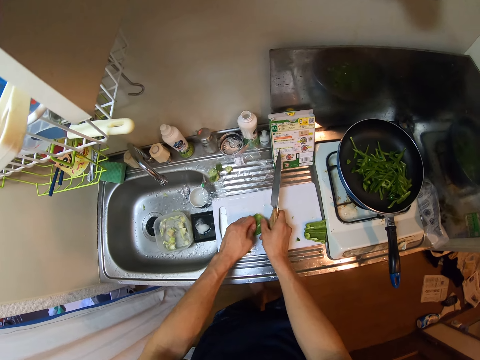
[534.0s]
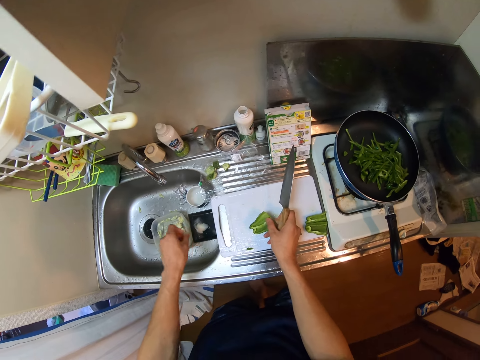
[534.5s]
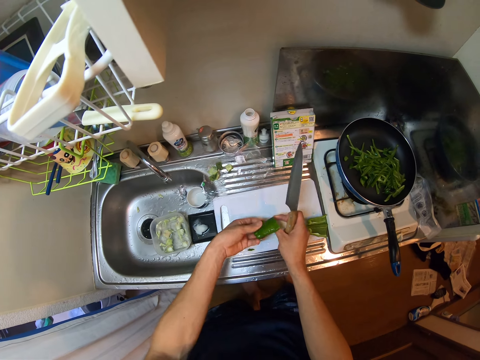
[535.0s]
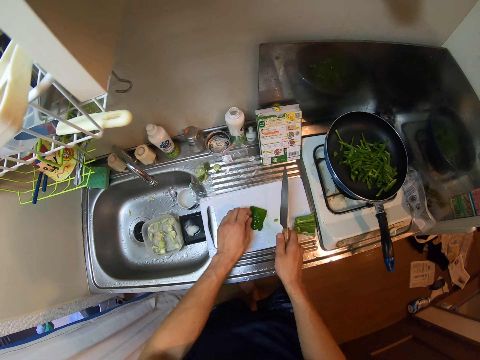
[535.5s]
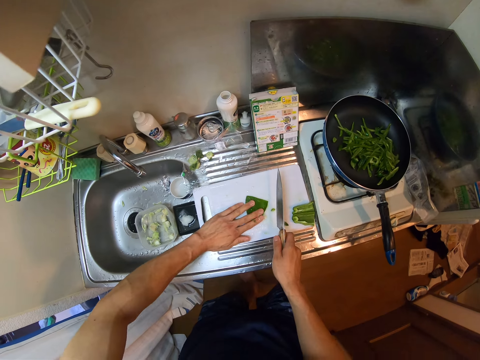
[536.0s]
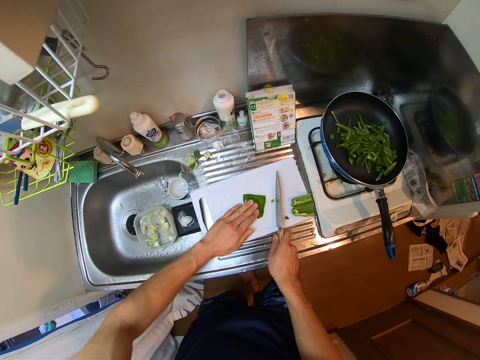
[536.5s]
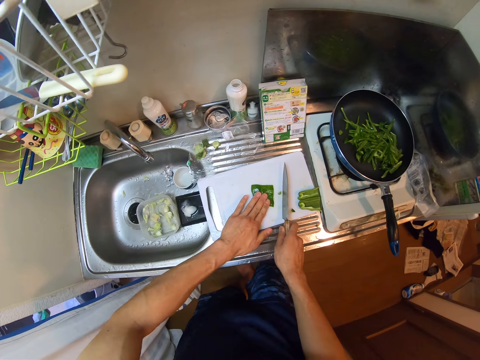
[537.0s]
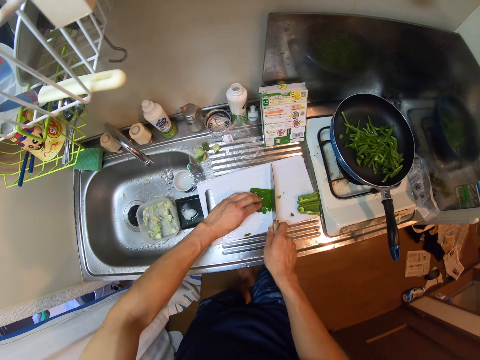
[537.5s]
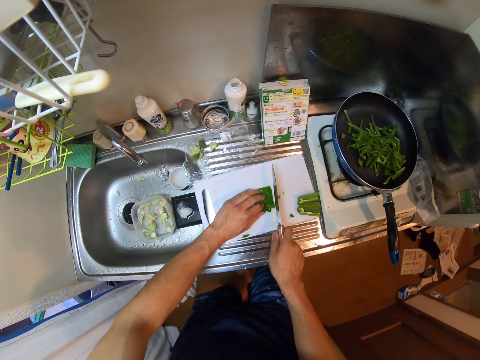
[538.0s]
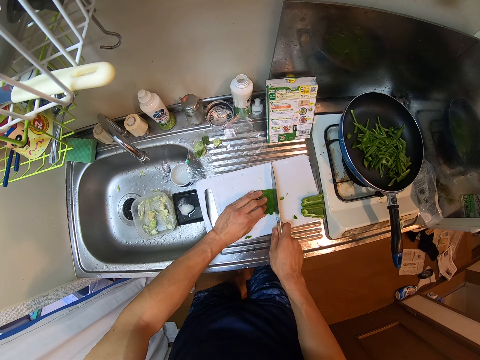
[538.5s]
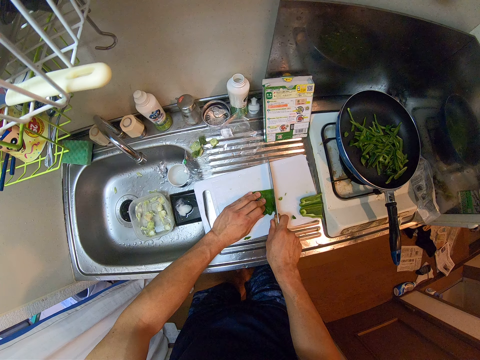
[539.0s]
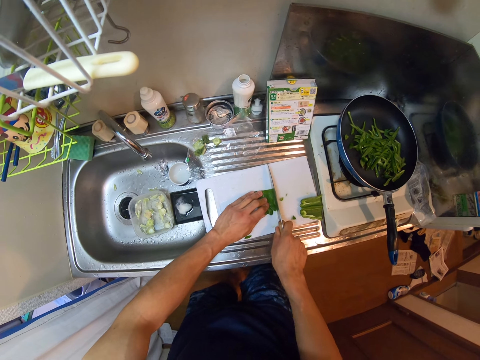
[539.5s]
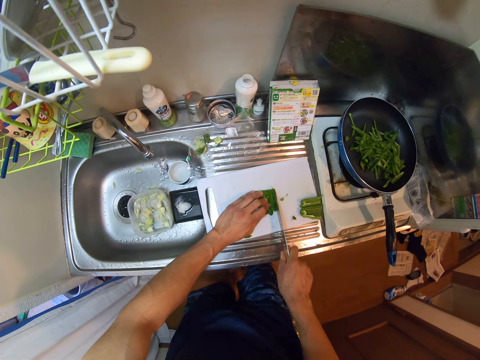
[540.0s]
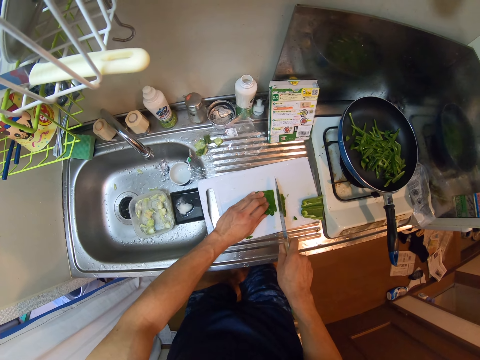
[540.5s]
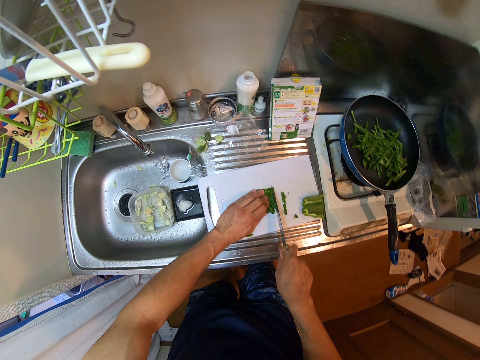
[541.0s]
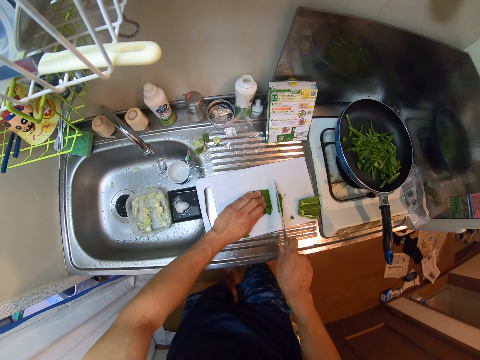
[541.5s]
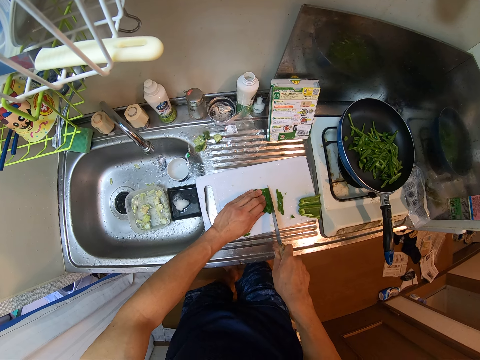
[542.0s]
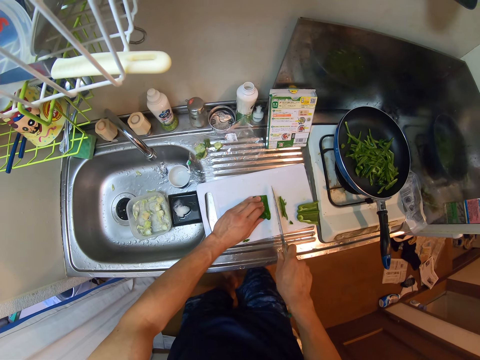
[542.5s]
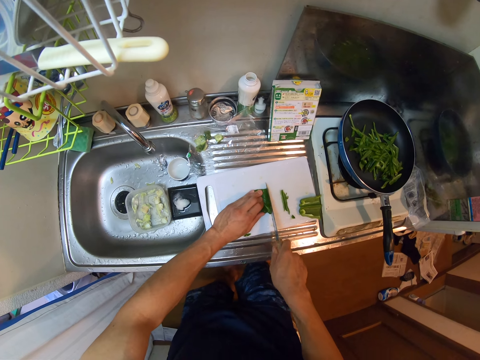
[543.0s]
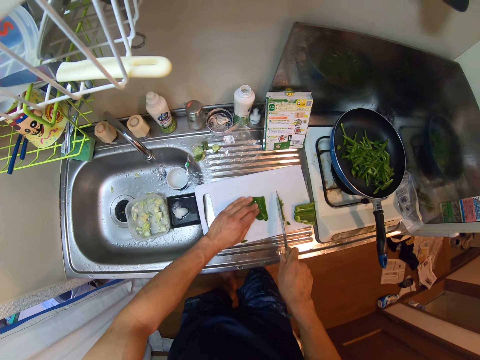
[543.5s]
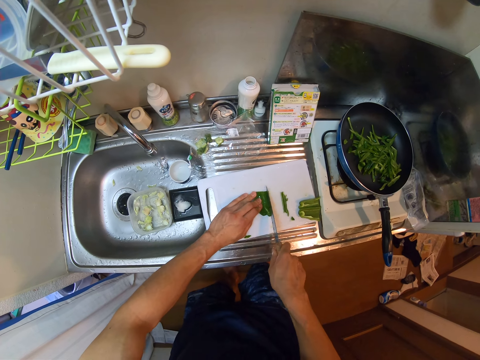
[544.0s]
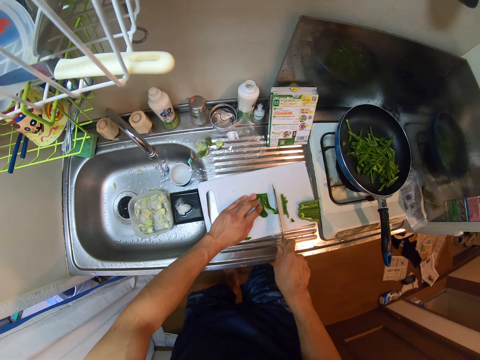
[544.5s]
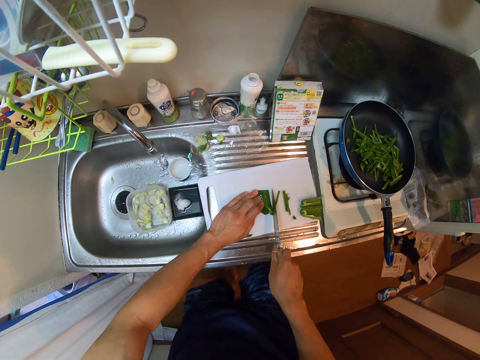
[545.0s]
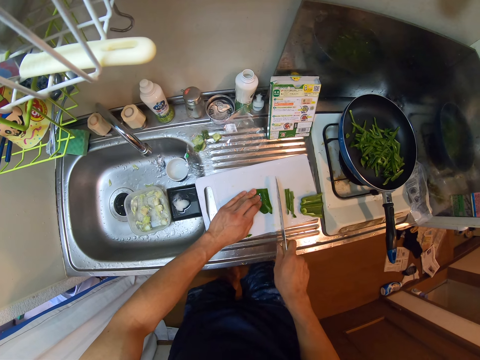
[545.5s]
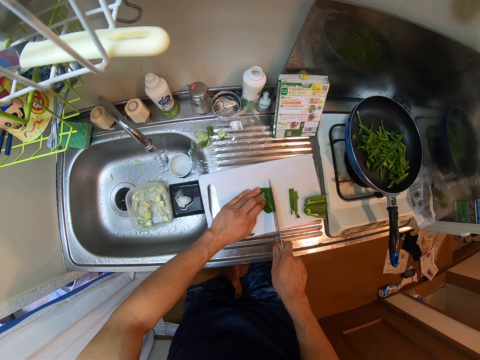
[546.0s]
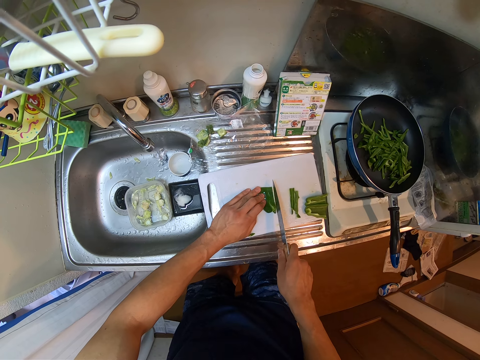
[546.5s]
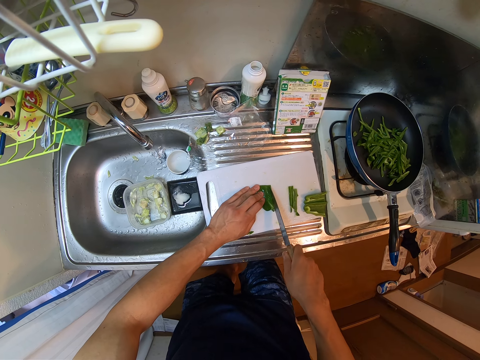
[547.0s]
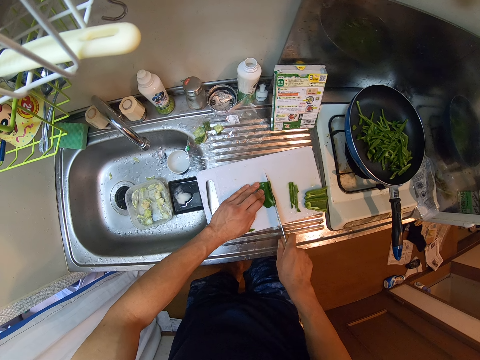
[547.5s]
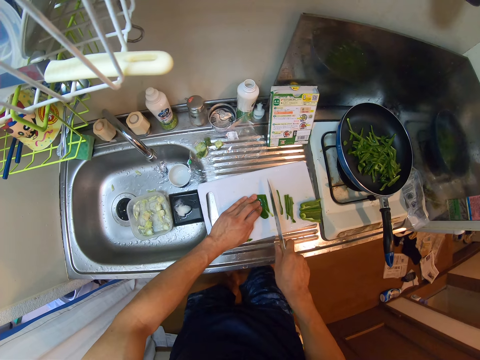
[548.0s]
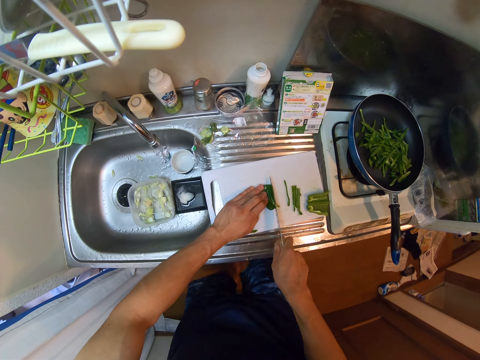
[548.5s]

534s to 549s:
The camera wearer holds the bell pepper on the chopping board and moves the bell pepper on the chopping board. They remove the seeds of the bell pepper and put the seeds of the bell pepper into the plastic container. They turn the bell pepper on the chopping board. They hold the bell pepper on the chopping board. They cut the bell pepper into small pieces with the knife.

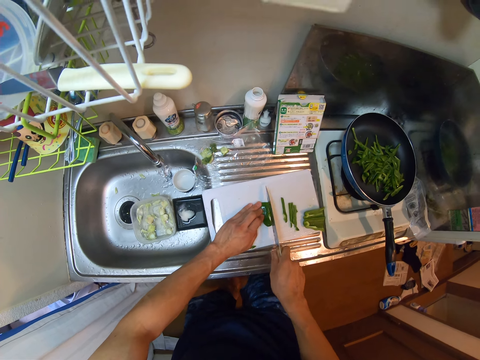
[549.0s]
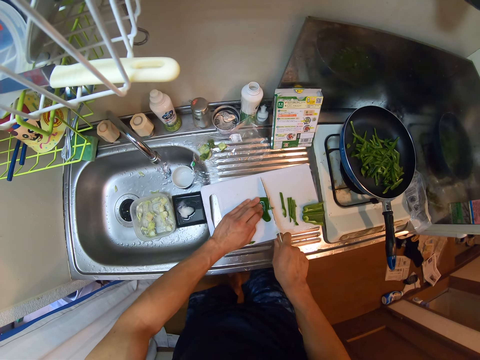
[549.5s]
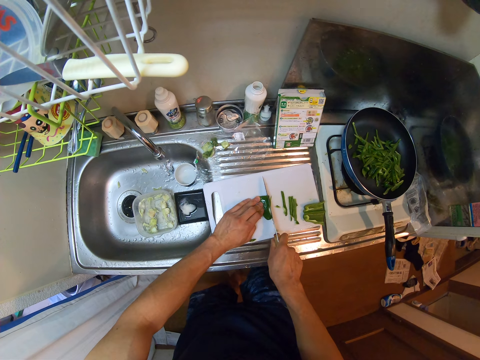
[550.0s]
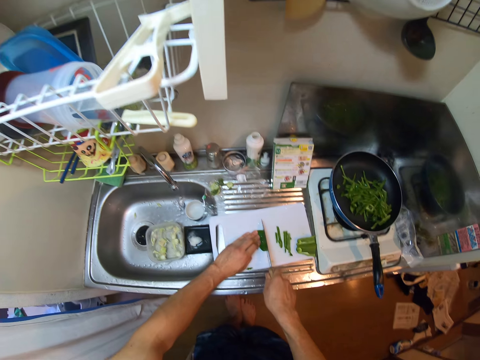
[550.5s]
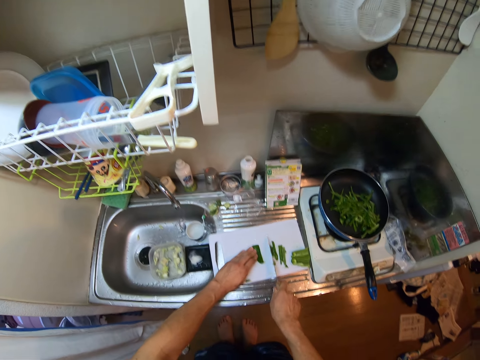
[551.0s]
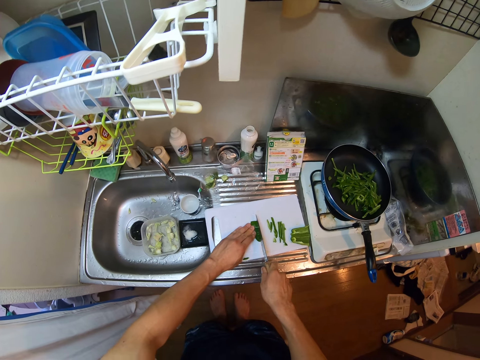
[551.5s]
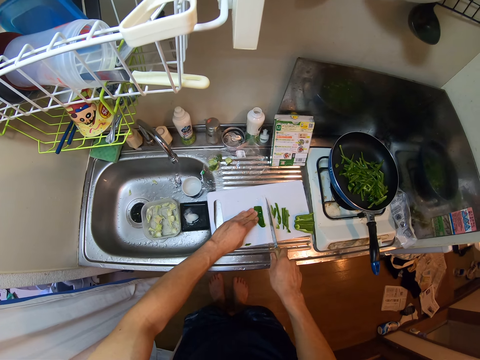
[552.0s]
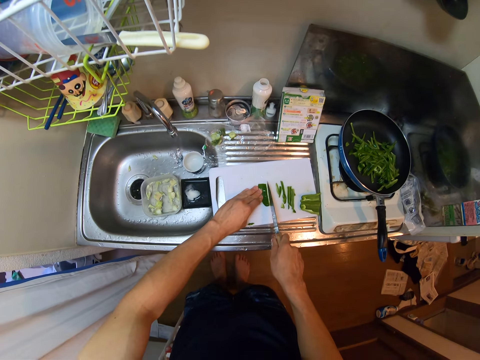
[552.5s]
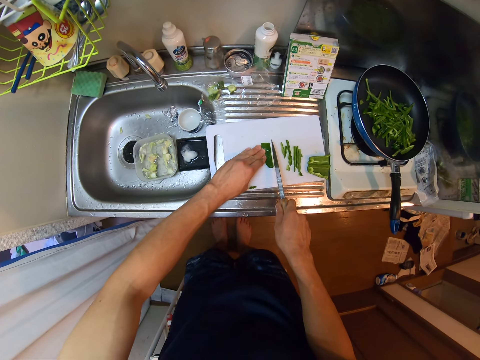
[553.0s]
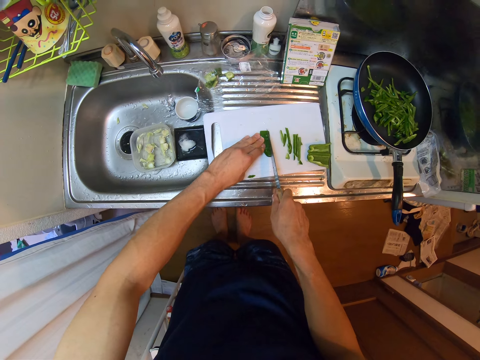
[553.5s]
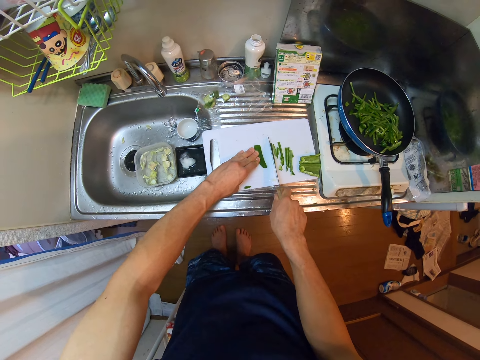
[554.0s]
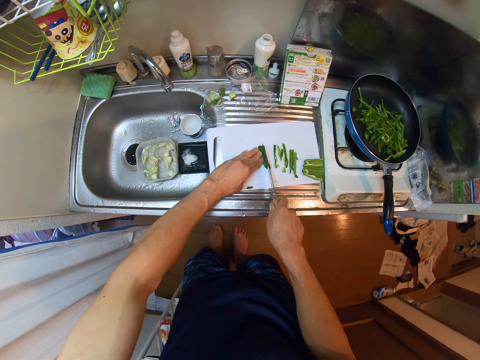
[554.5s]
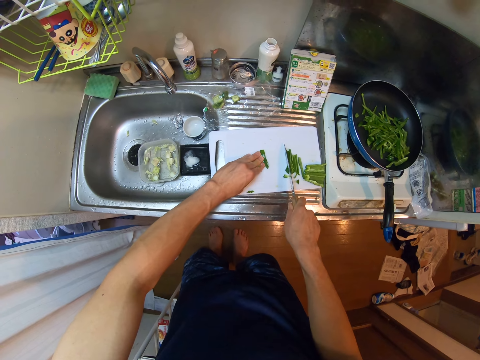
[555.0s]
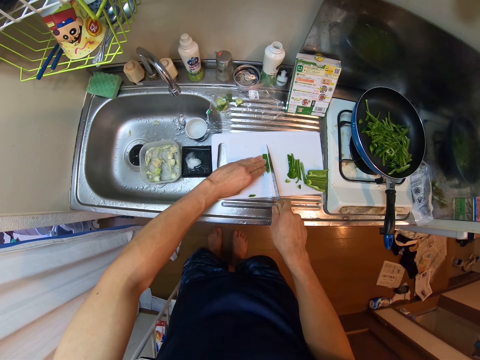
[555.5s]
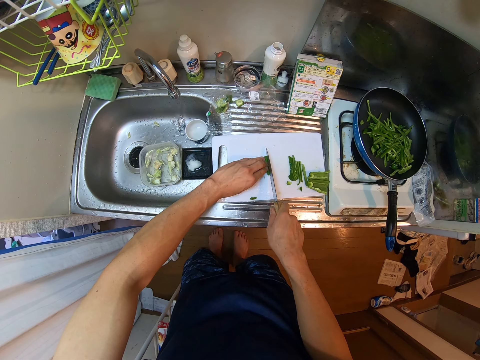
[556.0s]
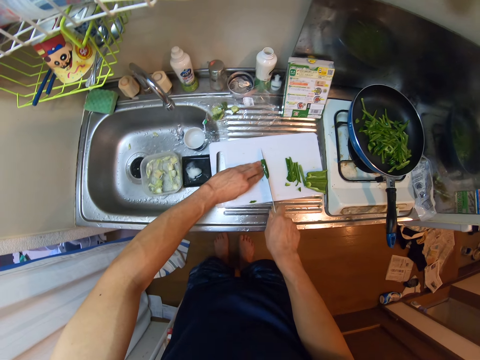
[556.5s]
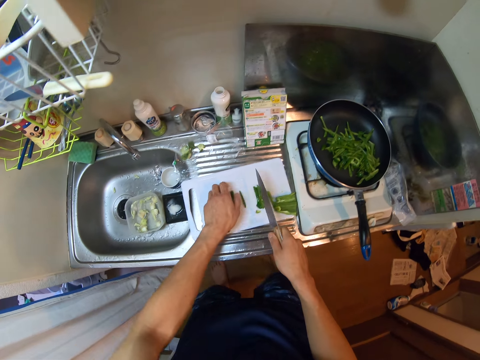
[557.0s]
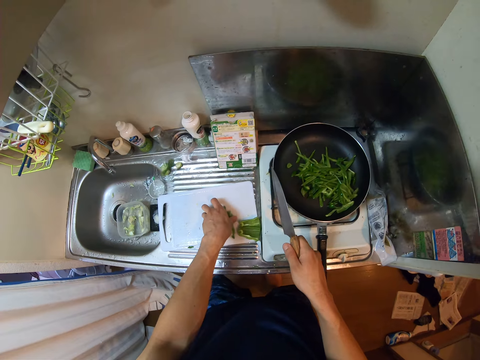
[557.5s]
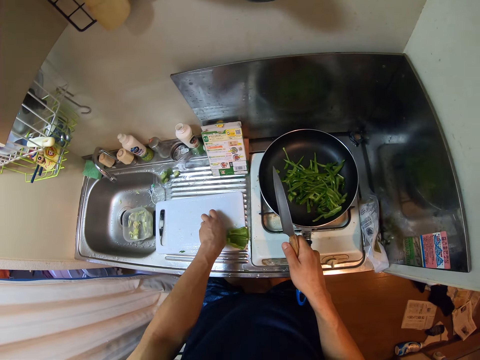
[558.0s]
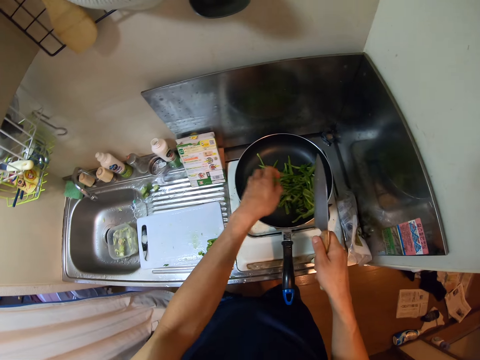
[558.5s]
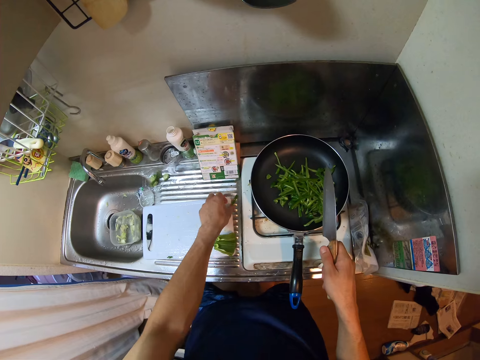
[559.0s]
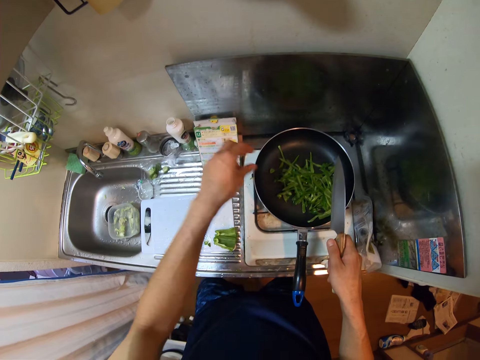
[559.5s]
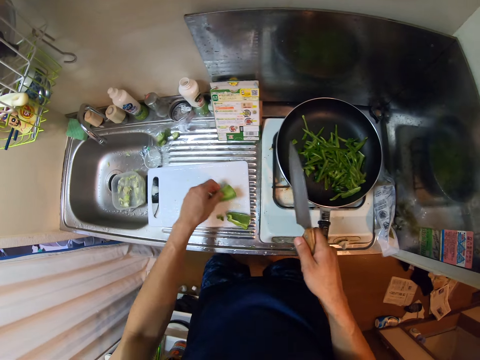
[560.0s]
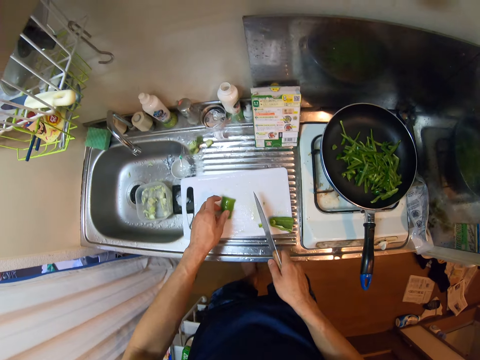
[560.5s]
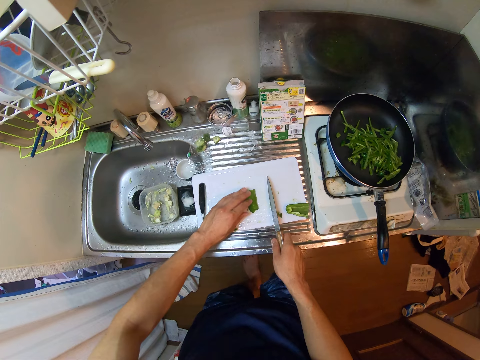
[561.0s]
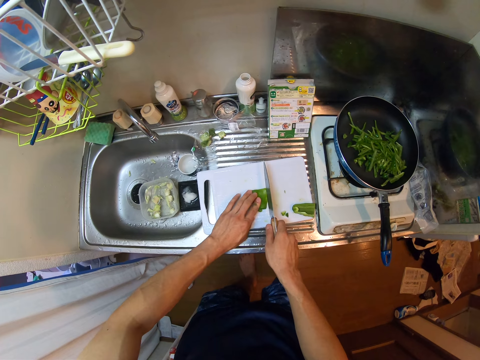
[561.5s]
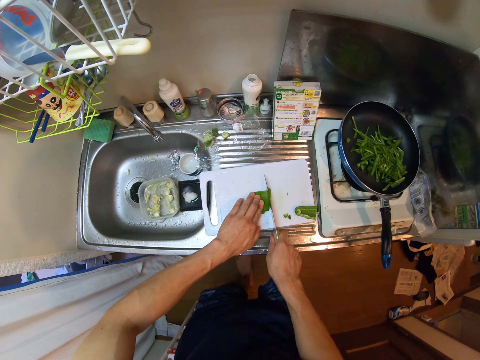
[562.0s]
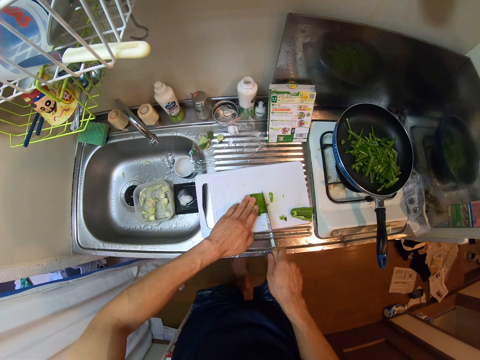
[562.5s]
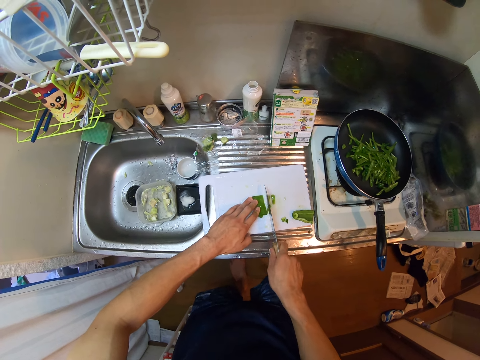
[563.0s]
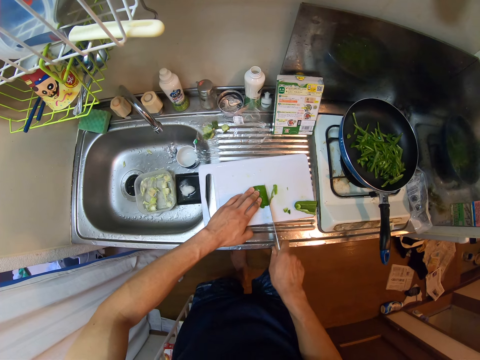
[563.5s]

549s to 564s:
The camera wearer packs the green pepper from the cutting board. They pour the green pepper in the fry pan on the electric cooker. They move a green pepper on the cutting board. They pick something. They cut the green pepper on the cutting board.
